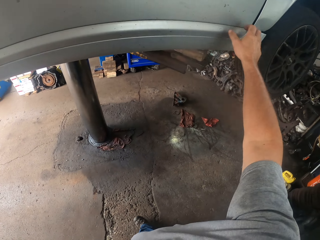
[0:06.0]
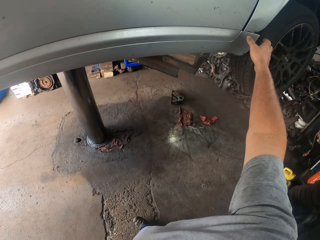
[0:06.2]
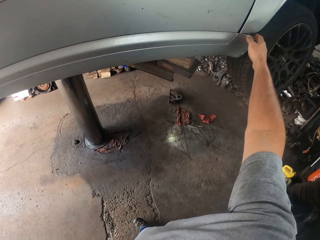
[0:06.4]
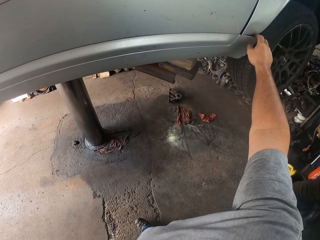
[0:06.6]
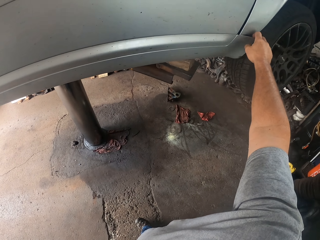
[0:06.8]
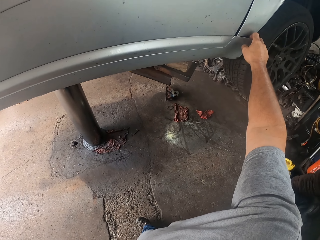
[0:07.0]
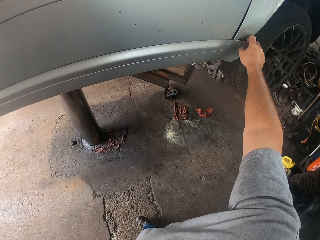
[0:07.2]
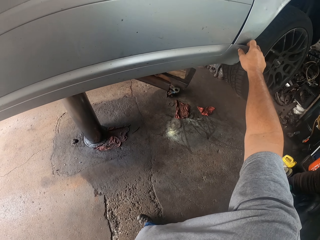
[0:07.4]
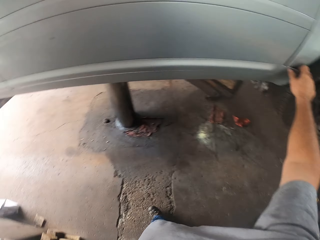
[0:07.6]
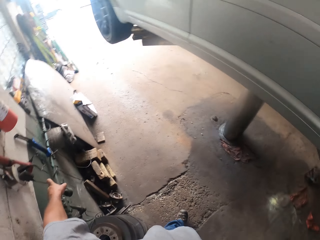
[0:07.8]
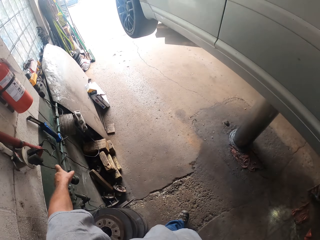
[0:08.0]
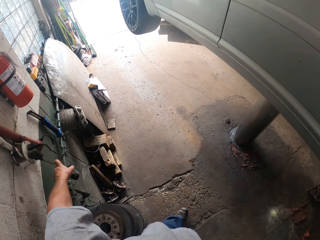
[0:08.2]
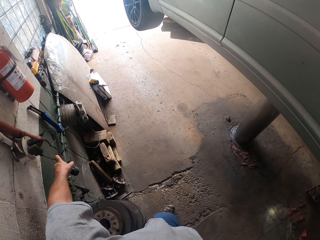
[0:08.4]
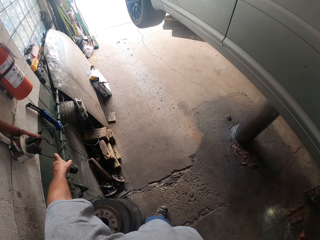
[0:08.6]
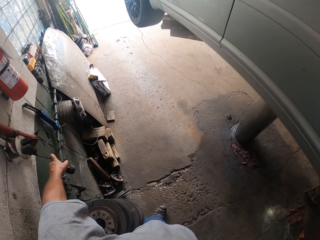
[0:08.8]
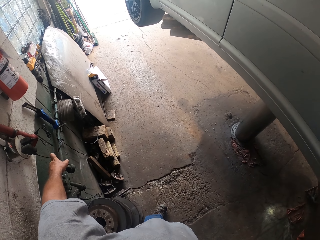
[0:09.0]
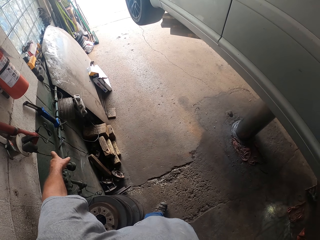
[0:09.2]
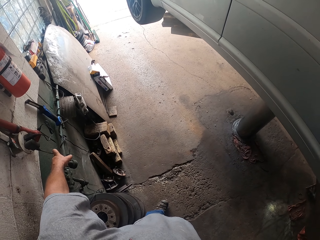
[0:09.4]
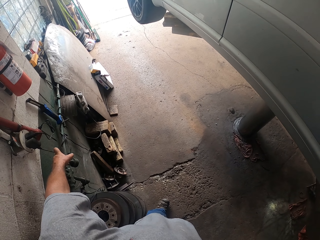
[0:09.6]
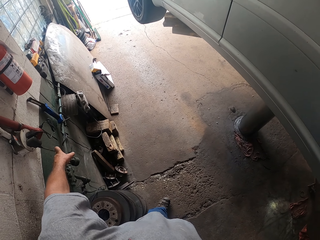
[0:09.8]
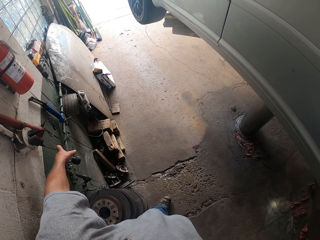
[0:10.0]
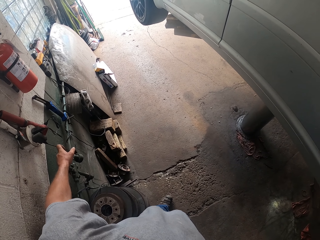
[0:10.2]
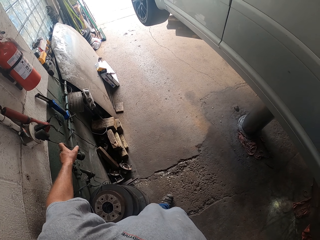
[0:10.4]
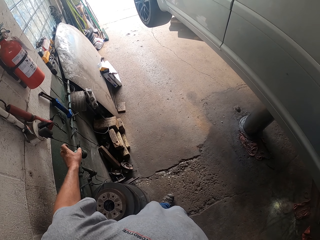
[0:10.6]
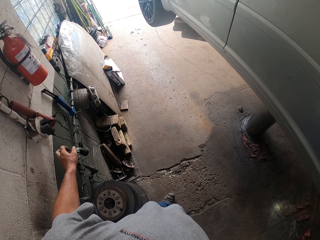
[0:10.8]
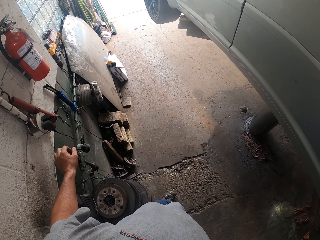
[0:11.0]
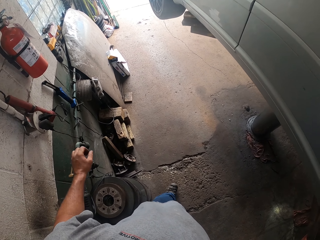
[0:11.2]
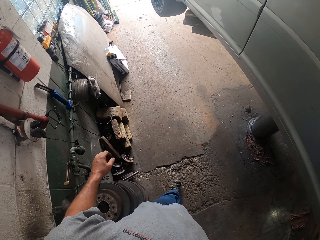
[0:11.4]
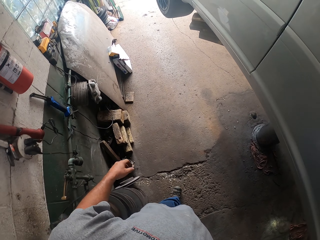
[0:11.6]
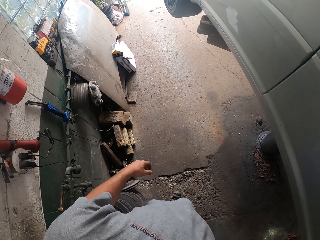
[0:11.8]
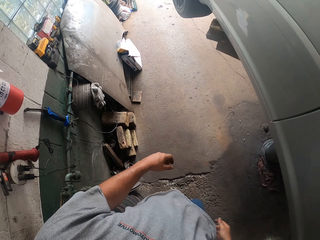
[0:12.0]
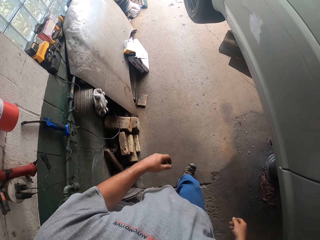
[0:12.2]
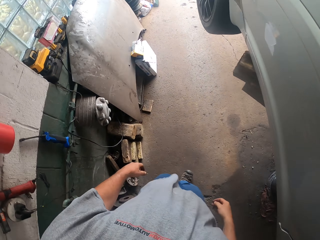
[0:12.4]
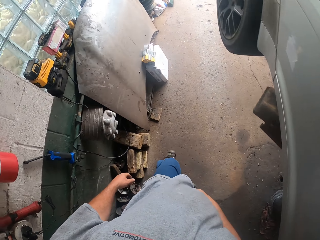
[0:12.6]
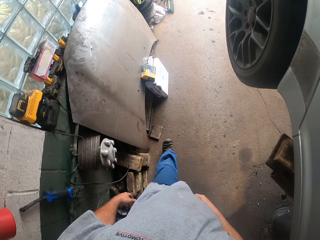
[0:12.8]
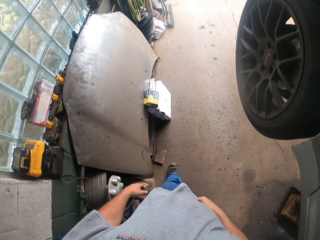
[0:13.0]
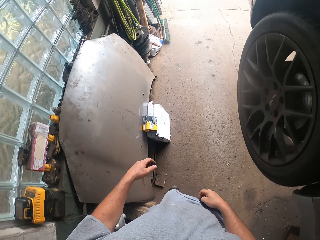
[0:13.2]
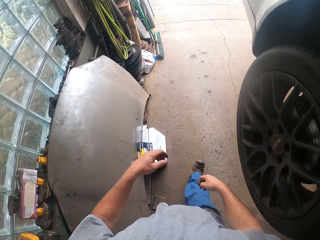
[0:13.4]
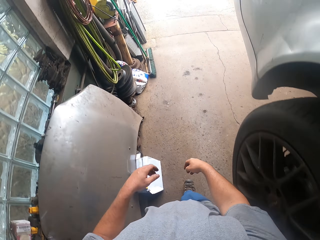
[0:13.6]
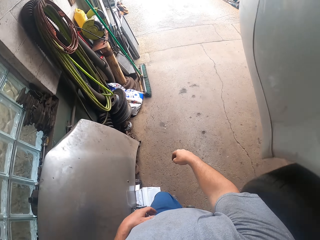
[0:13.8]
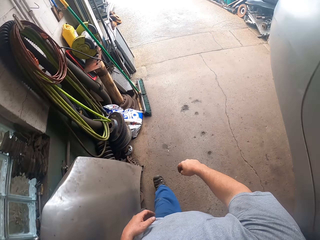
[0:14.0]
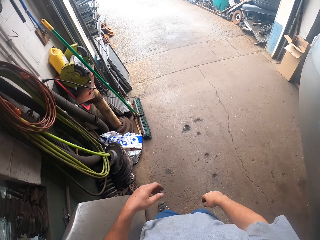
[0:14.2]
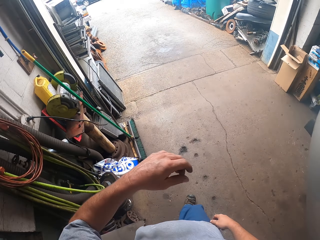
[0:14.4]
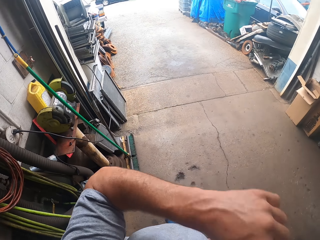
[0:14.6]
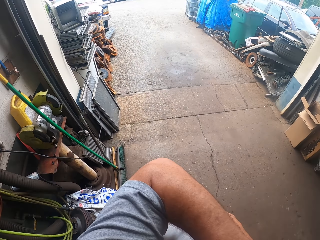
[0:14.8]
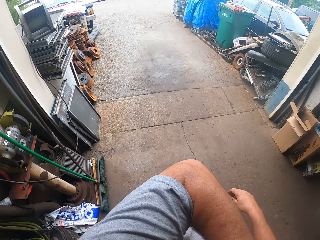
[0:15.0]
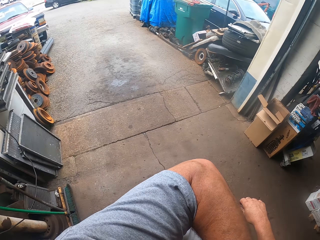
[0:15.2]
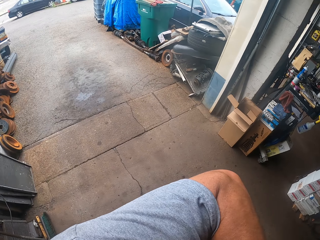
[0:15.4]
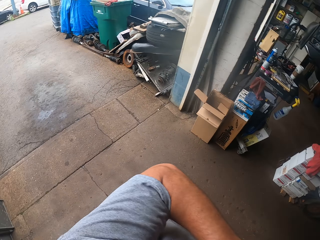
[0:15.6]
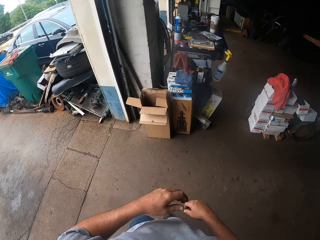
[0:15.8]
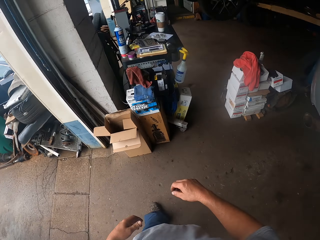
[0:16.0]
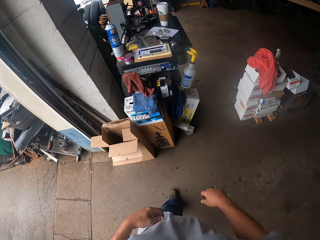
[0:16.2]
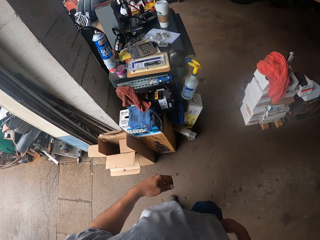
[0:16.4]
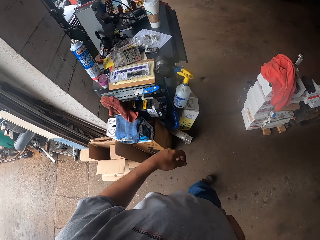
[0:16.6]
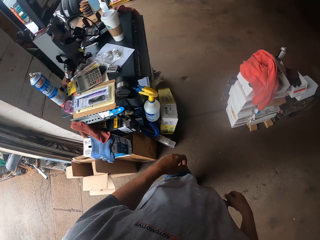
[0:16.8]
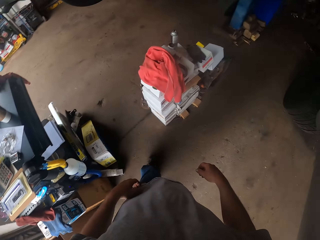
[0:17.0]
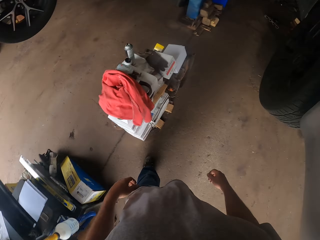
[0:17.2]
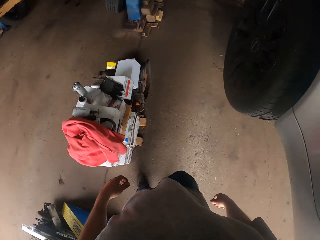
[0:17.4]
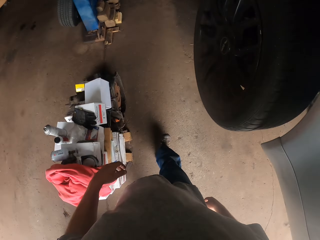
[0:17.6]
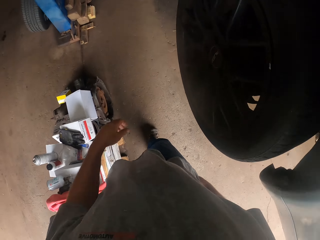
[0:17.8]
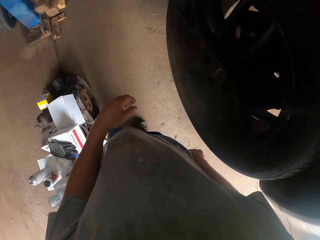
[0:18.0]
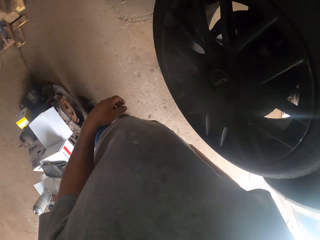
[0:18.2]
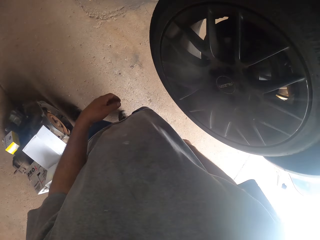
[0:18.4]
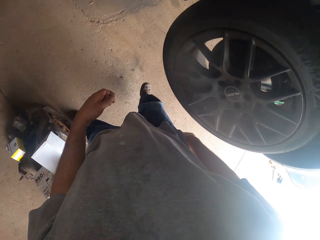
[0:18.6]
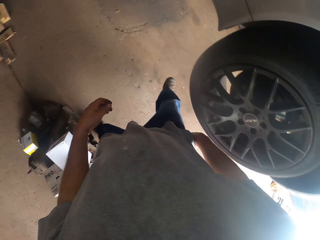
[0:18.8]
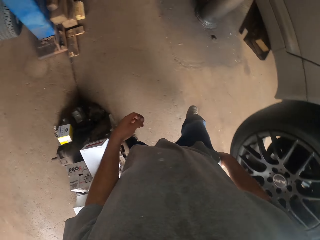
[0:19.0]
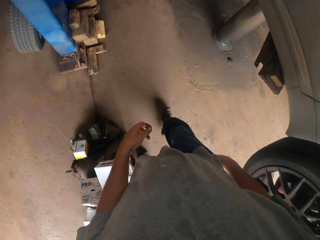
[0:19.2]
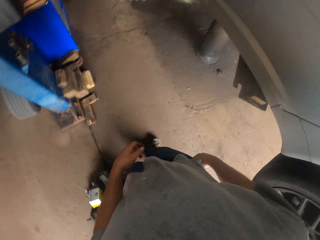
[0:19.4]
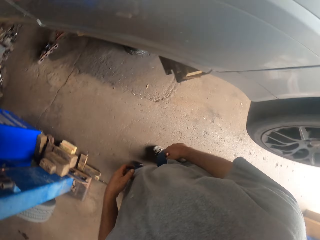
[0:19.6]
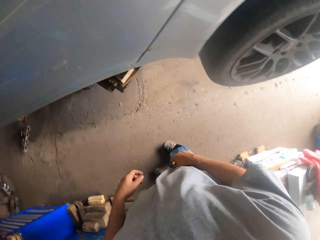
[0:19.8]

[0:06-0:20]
The camera wearer moves a hand on a car. They scrub the car with the hand. They hold part of the car. They look around the garage. They look at the floor. They walk towards a car wheel. They walk around the garage. They move a hand. They walk towards the car wheel.

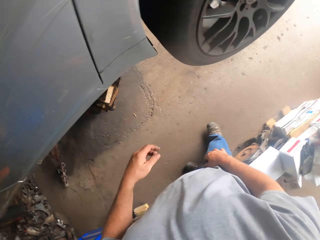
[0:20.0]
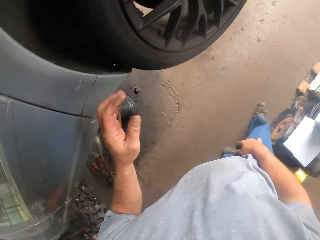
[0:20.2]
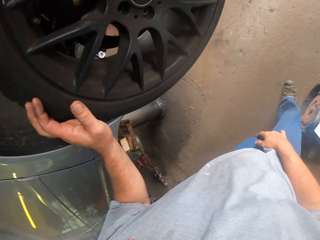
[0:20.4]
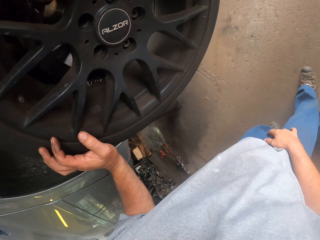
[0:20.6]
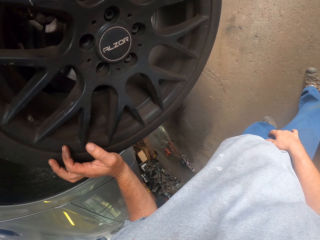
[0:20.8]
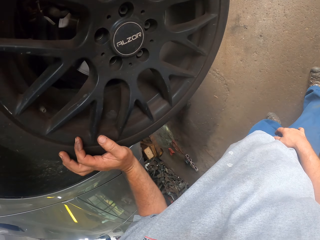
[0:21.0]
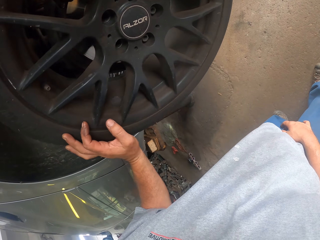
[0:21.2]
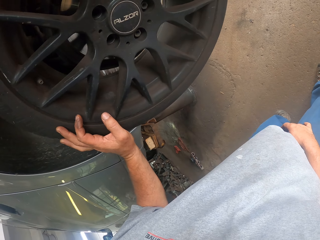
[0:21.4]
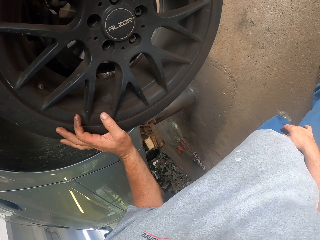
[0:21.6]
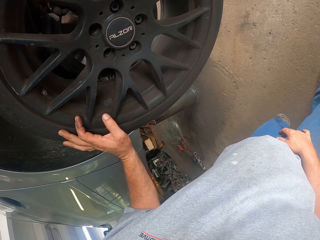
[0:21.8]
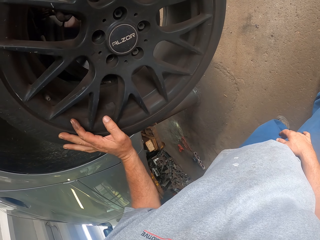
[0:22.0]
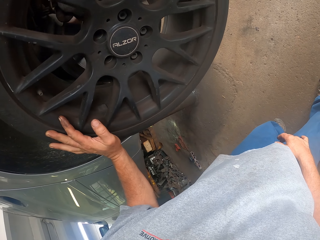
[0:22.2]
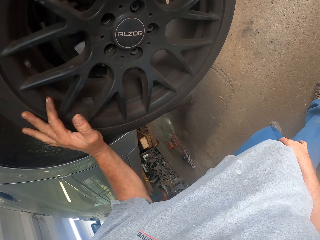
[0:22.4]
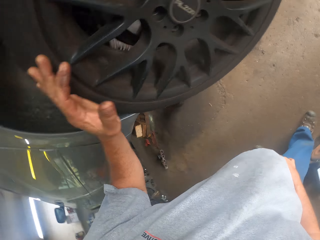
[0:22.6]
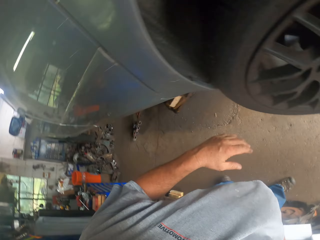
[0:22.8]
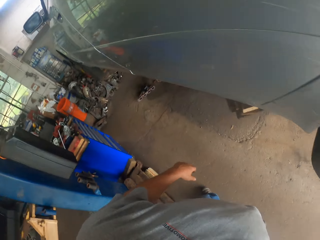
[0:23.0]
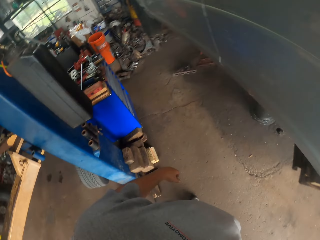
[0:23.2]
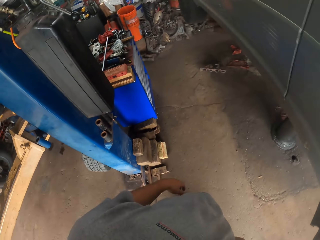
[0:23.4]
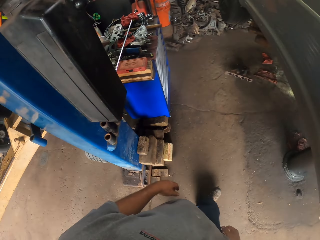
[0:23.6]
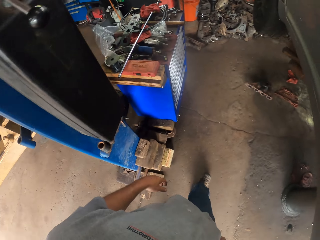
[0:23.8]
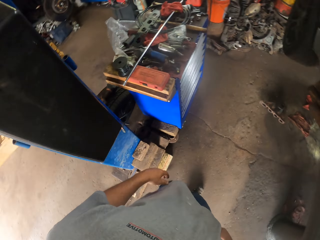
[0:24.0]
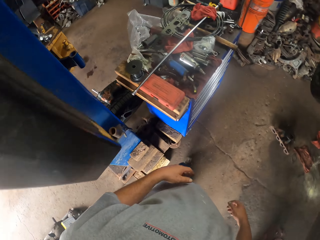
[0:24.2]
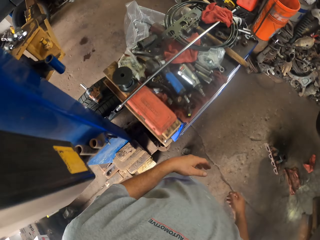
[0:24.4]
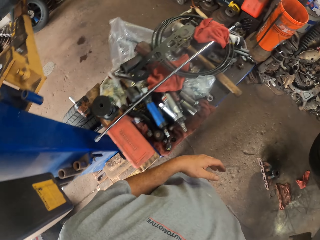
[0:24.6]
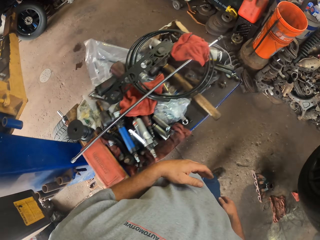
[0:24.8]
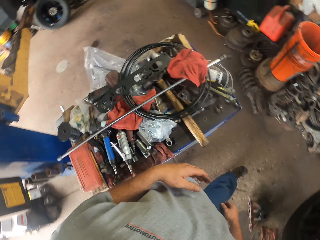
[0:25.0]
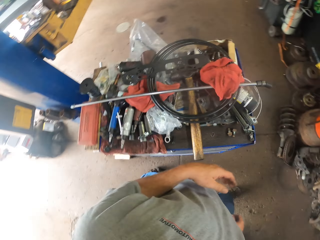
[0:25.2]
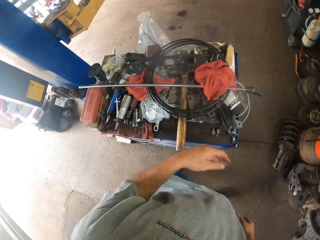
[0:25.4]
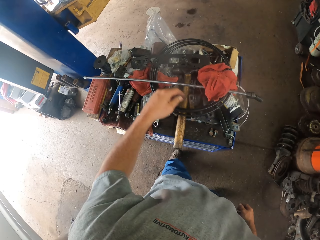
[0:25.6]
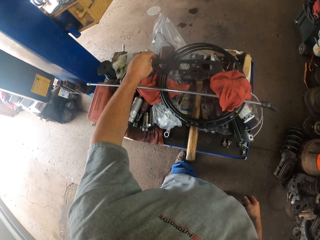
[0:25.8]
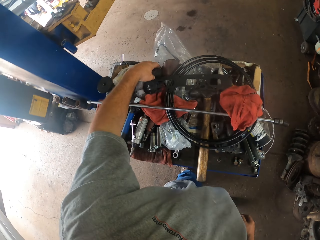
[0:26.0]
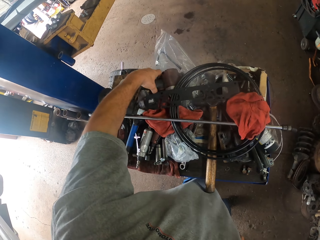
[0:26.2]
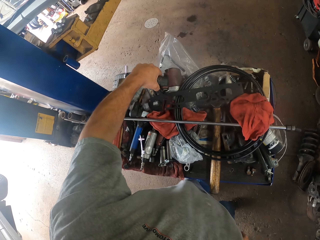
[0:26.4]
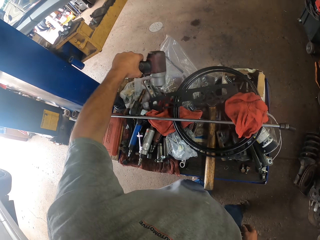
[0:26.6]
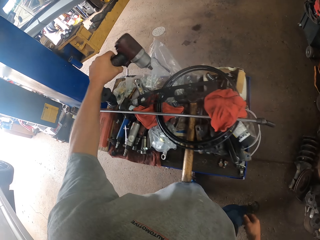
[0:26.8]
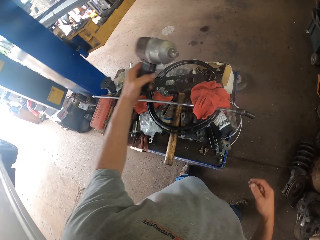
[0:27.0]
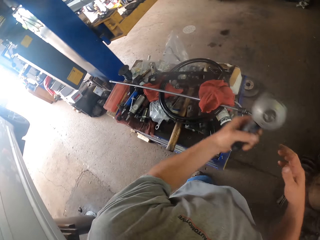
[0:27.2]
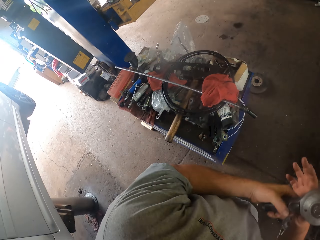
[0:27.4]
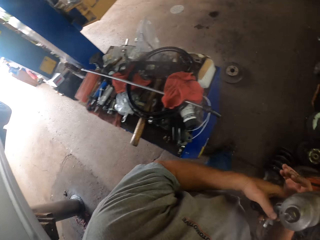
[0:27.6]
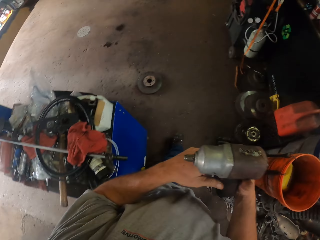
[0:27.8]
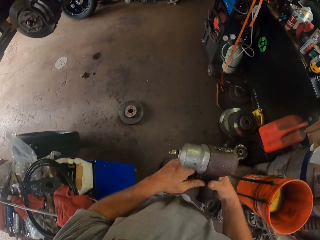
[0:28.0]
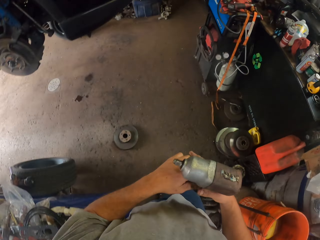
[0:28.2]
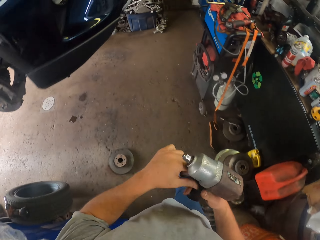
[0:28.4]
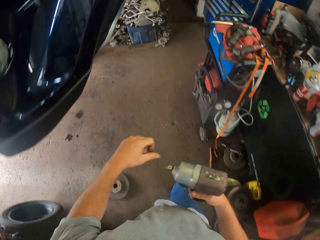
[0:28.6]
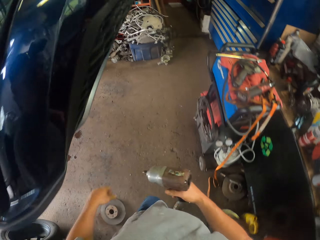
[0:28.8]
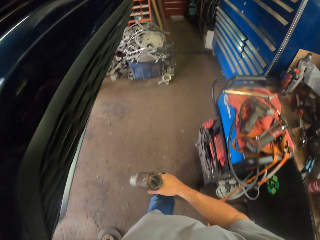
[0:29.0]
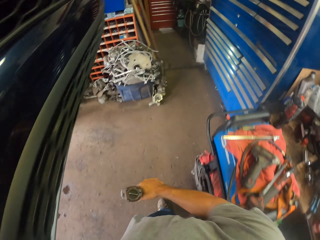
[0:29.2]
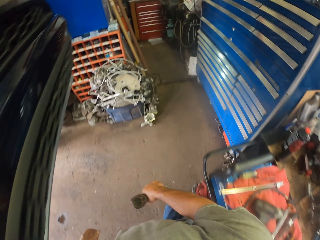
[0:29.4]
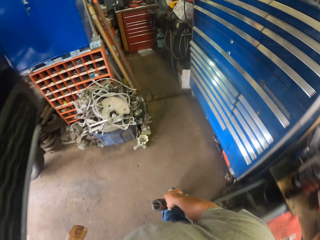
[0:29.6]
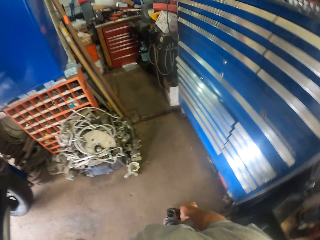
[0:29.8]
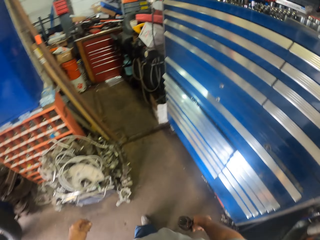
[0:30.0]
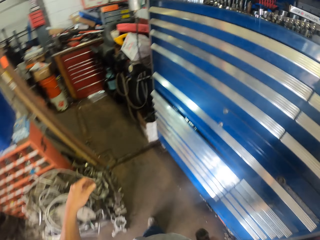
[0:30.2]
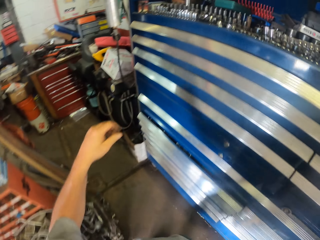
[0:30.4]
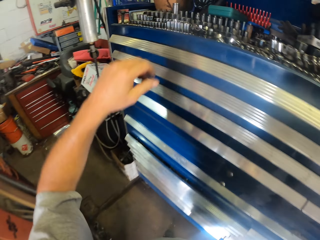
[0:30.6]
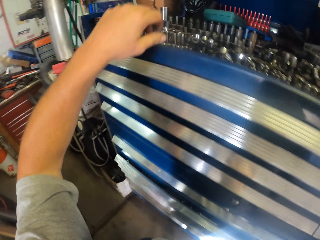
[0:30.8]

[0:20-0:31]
The camera wearer puts a hand on a wheel. They hold the car wheel. They move the wheel. They walk around the room. They pick up a nail gun or drill from the table. They switch the drill to the other hand. They walk around the room.
